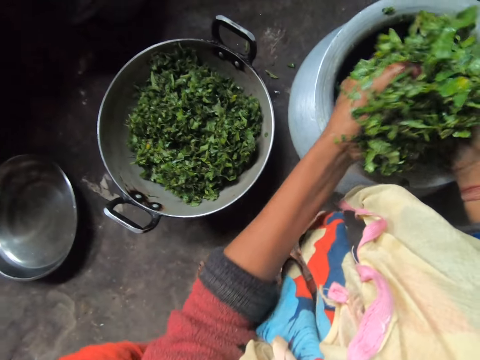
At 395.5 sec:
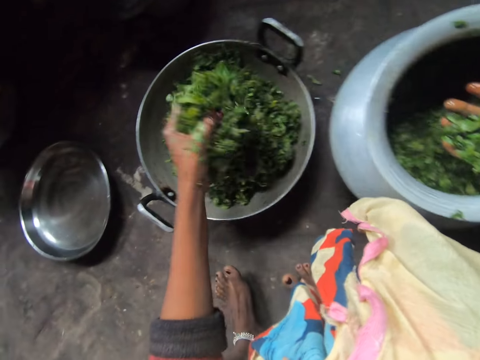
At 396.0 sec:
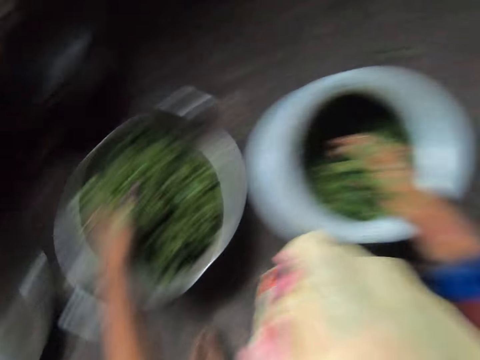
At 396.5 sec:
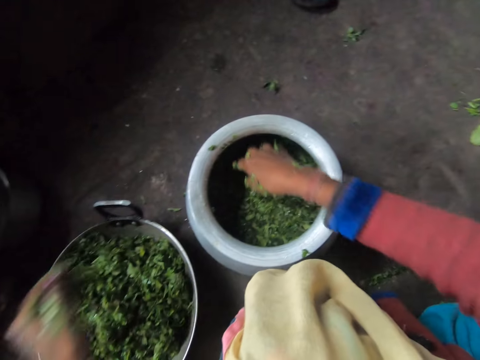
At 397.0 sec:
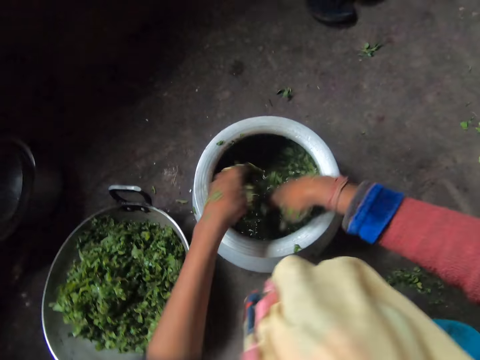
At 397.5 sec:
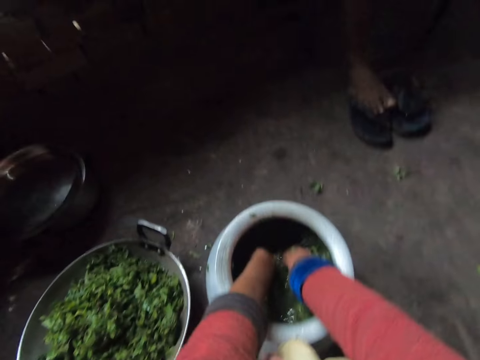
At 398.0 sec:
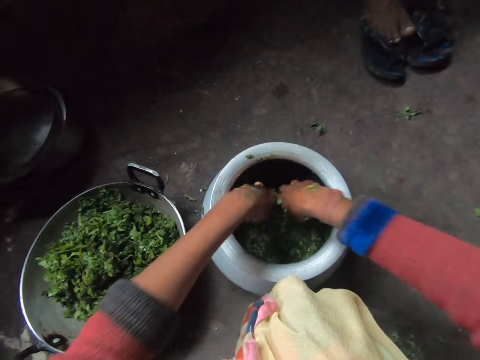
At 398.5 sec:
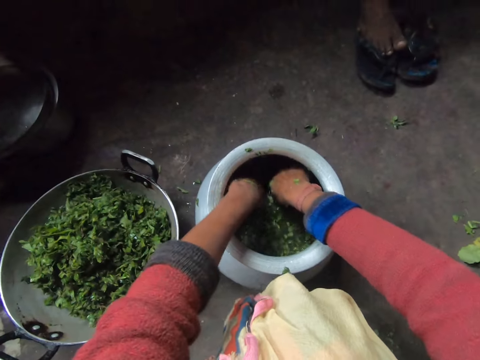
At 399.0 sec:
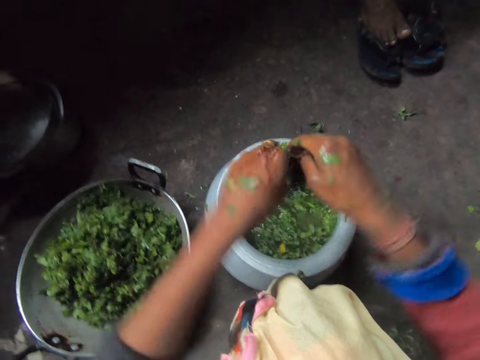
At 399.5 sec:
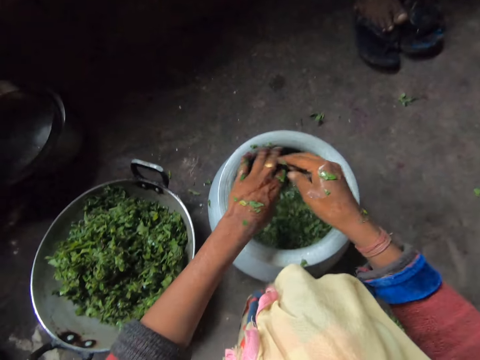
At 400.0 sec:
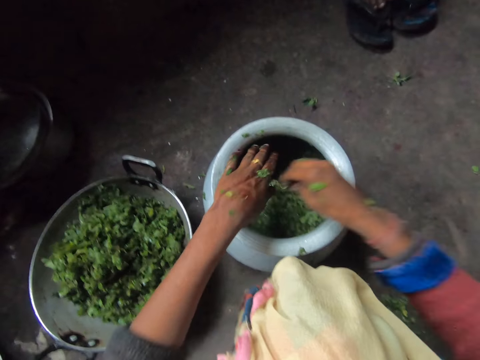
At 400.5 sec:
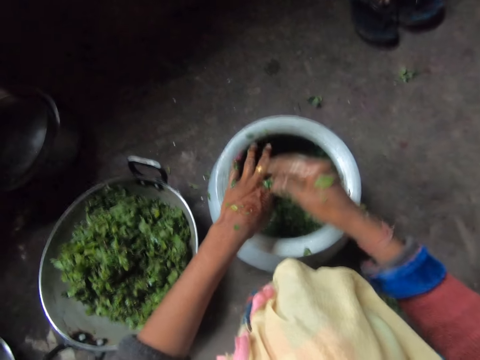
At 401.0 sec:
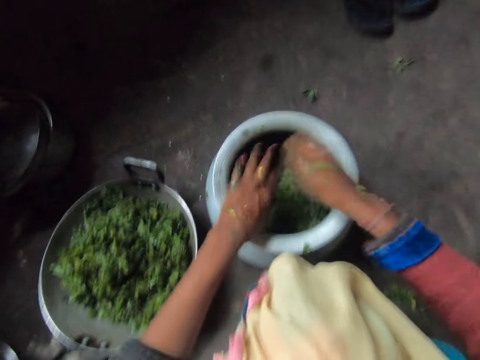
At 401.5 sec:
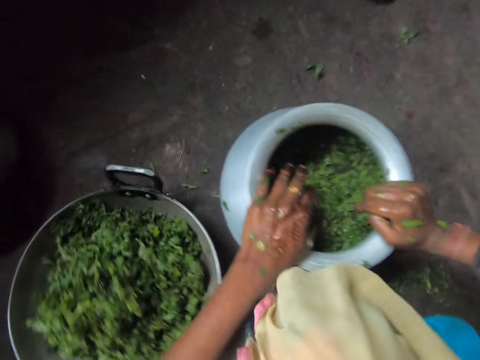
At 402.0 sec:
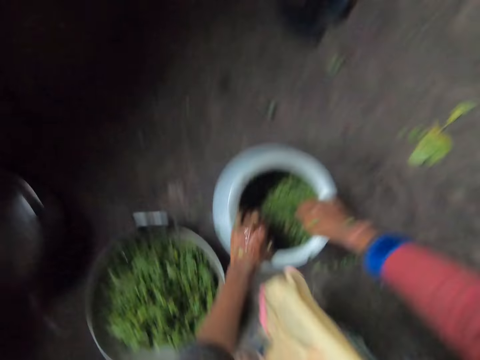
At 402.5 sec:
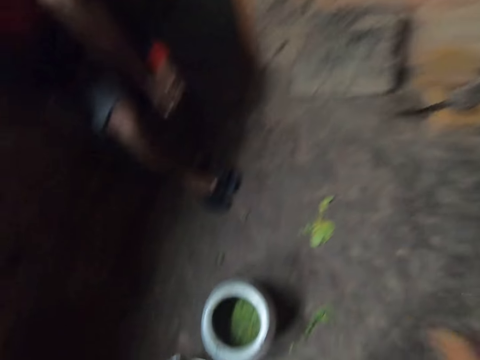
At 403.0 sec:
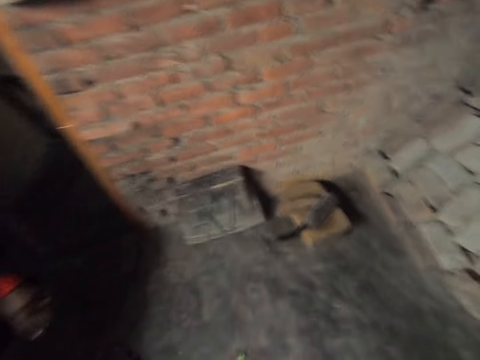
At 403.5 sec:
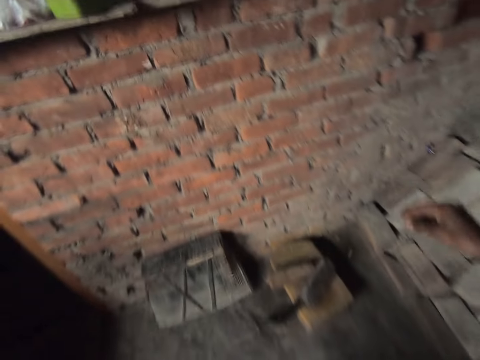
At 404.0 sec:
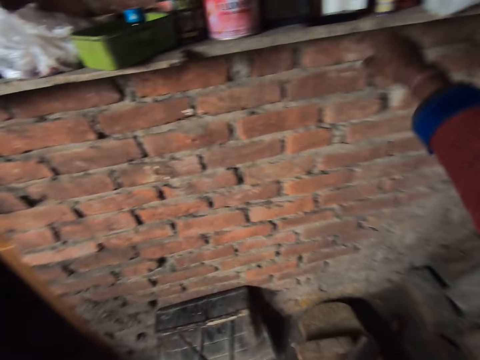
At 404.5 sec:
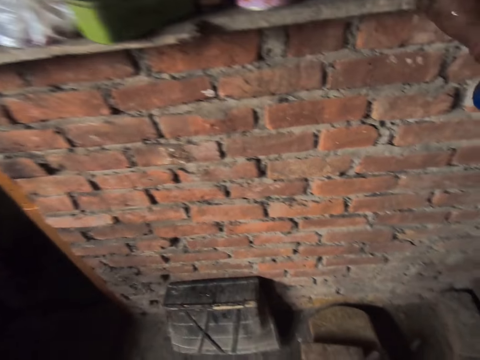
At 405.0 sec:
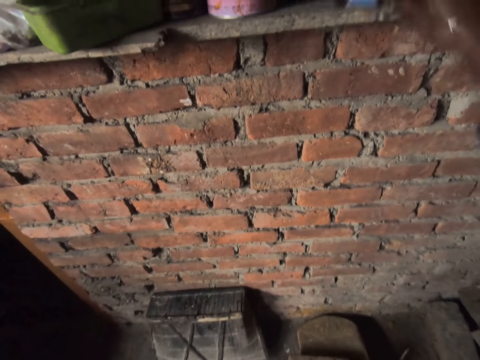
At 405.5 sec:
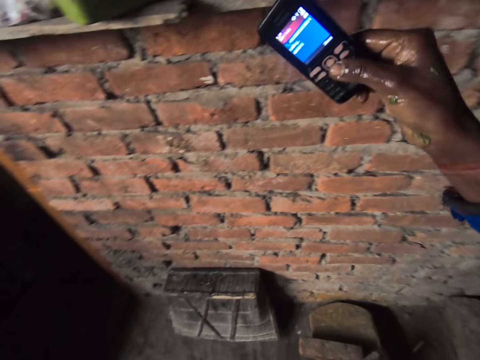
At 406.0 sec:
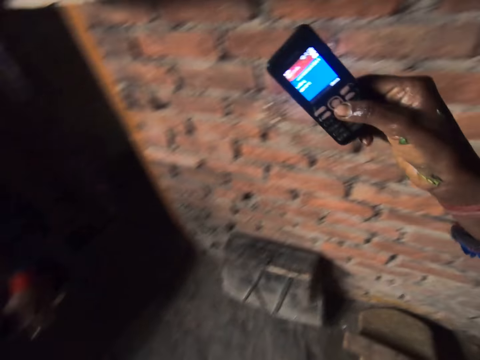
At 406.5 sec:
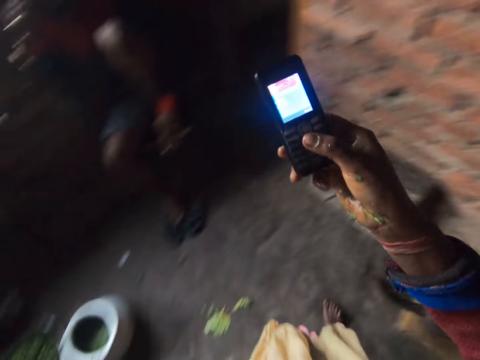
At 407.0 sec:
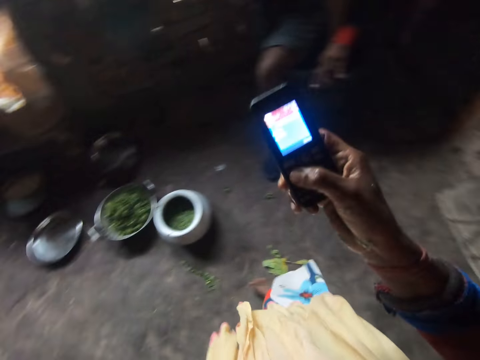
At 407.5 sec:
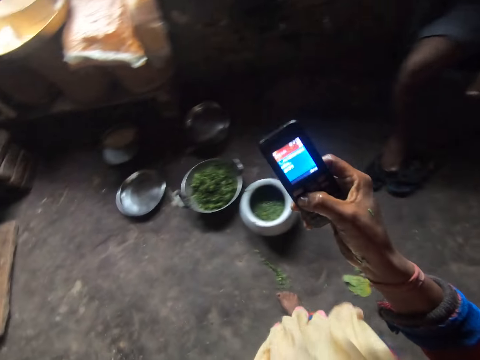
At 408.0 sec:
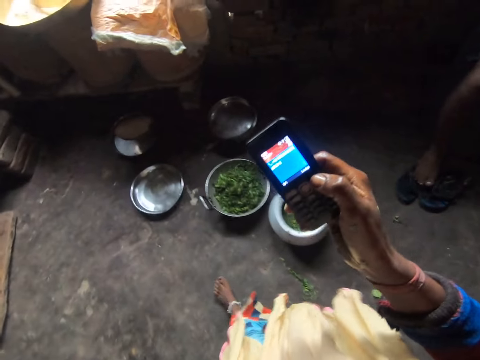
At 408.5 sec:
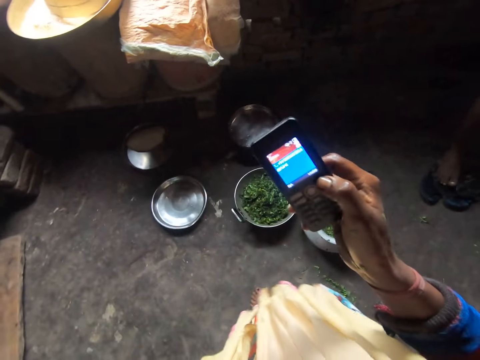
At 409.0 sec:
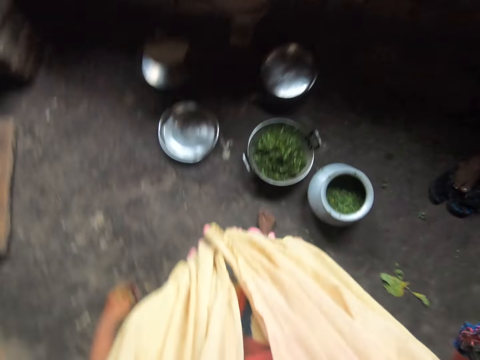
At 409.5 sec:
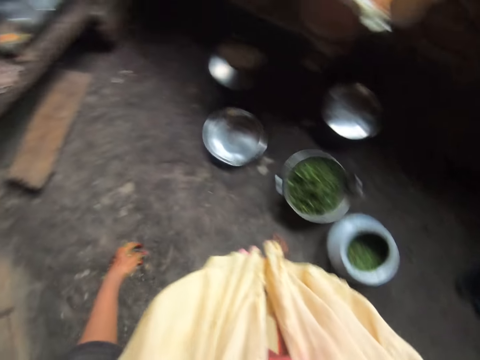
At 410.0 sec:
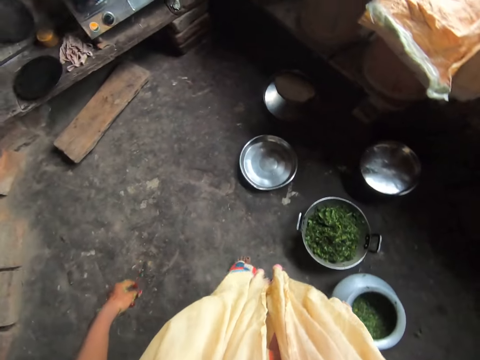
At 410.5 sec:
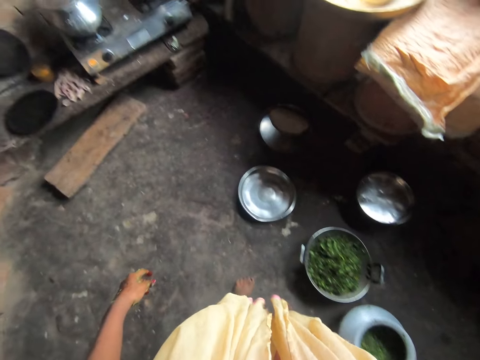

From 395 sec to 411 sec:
The camera wearer puts the kales or vegetables in the soup pot. She dips her hands in the cooking pot. A man sits in the kitchen. The camera wearer drips off water from her hands, shakes her hands and removes the vegetables from her hand. She stands from the floor and walks around the kitchen. She picks up a cellphone from the shelf and looks at the cellphone. The man sits in the kitchen. The camera wearer walks around the kitchen, presses the cellphone keys and puts the cellphone on her ear.

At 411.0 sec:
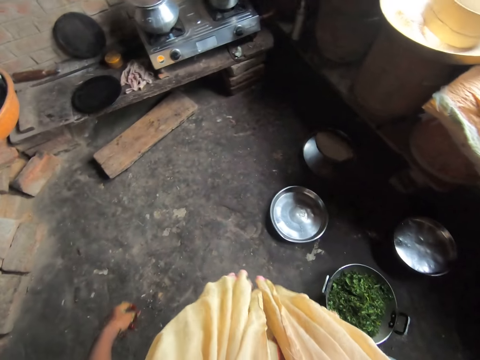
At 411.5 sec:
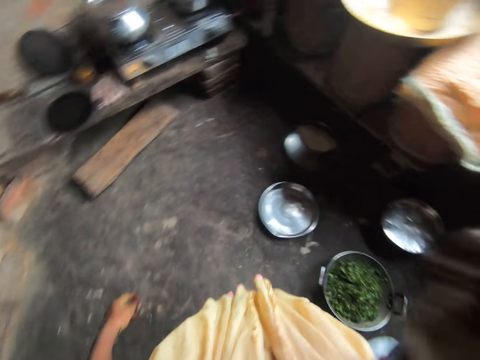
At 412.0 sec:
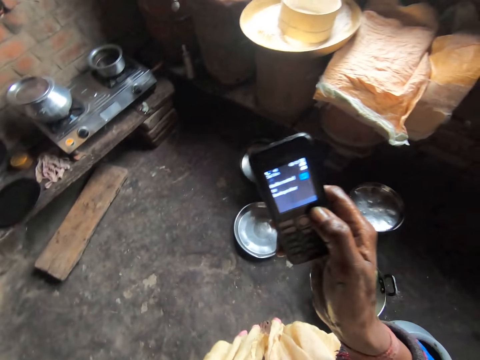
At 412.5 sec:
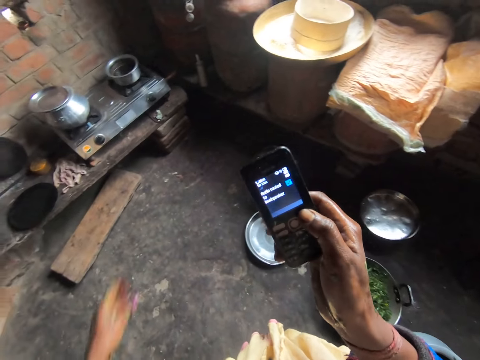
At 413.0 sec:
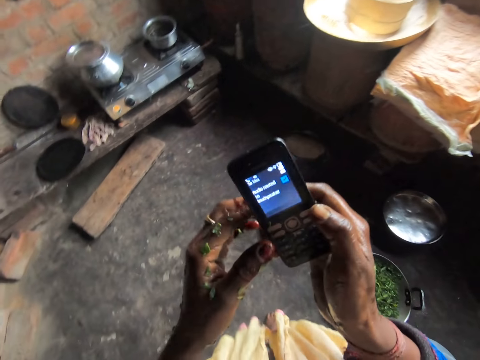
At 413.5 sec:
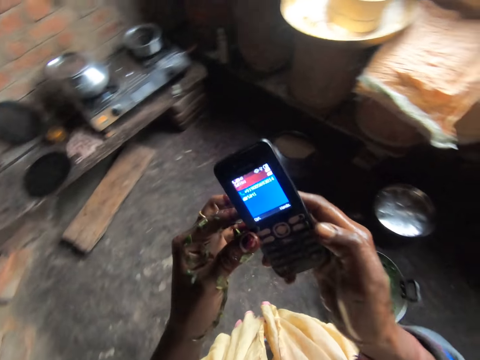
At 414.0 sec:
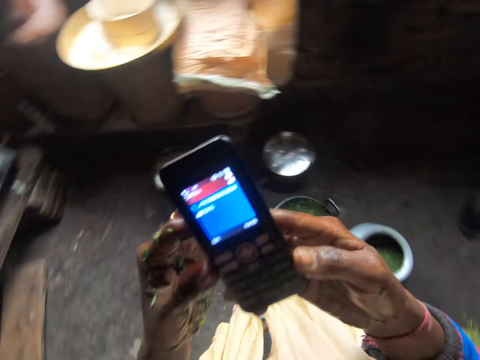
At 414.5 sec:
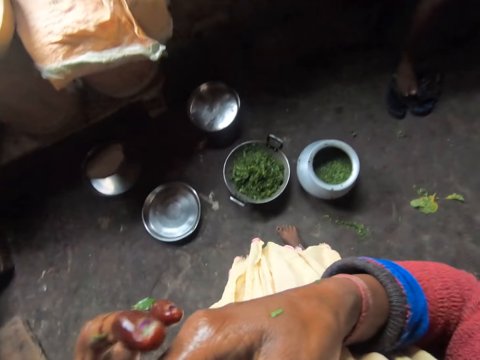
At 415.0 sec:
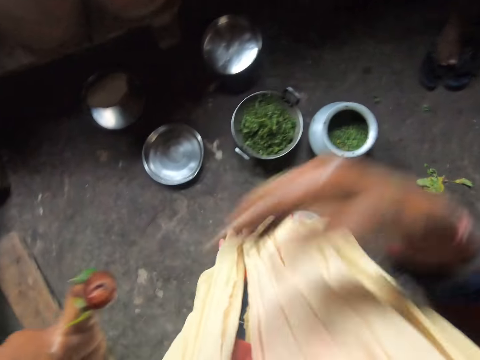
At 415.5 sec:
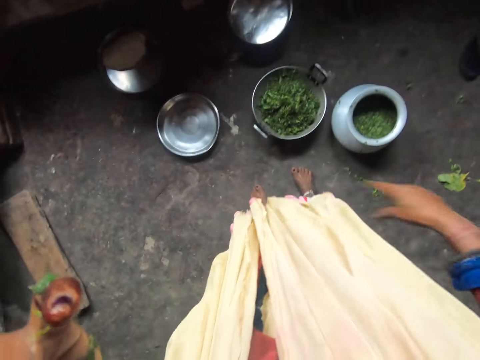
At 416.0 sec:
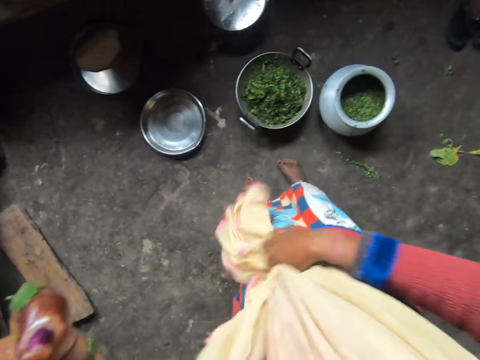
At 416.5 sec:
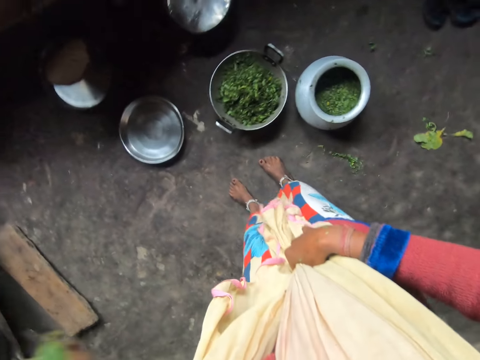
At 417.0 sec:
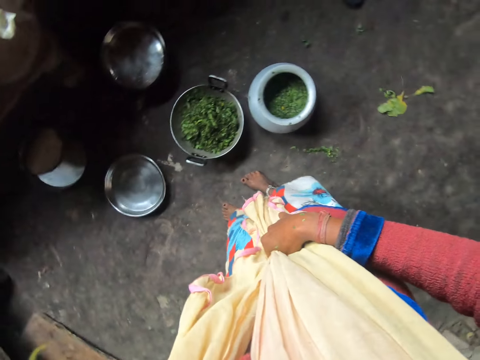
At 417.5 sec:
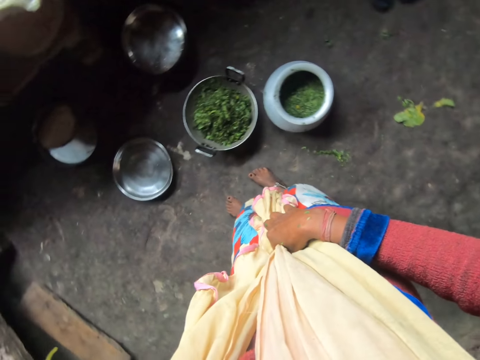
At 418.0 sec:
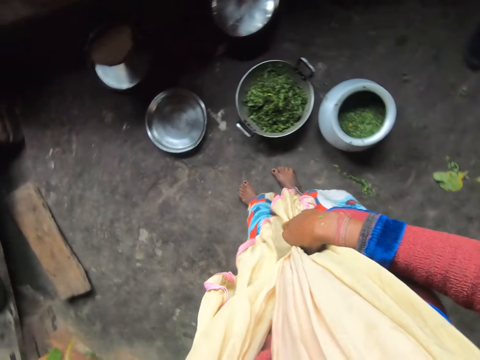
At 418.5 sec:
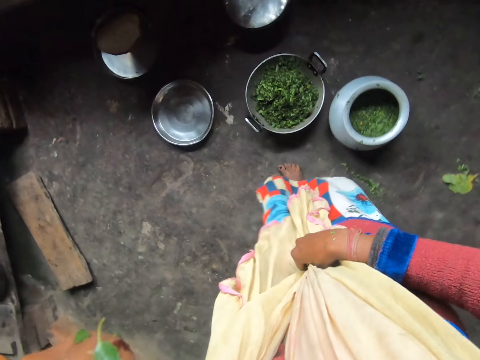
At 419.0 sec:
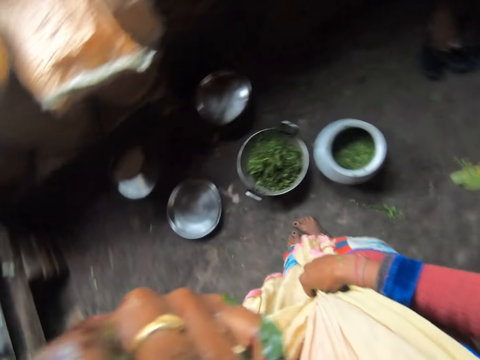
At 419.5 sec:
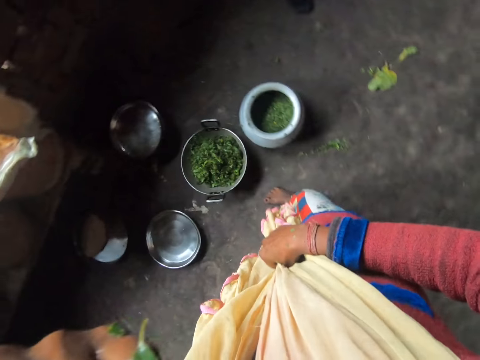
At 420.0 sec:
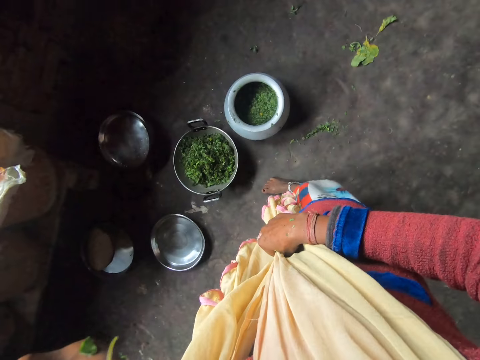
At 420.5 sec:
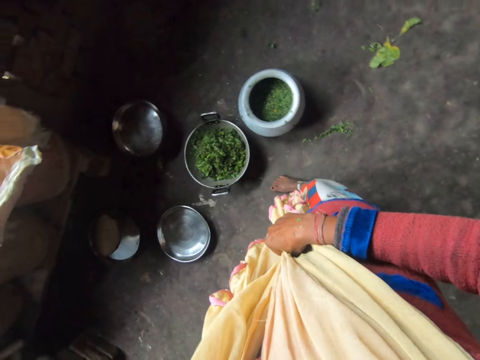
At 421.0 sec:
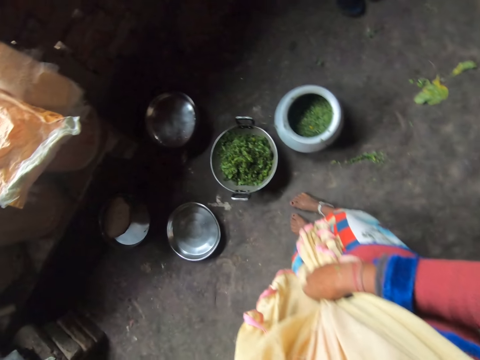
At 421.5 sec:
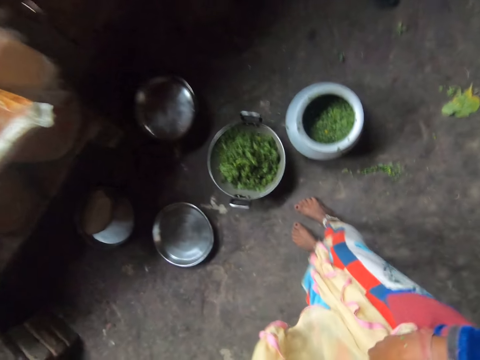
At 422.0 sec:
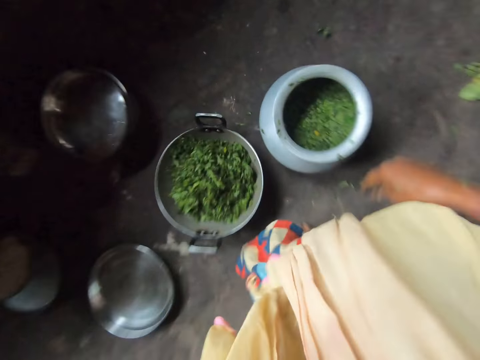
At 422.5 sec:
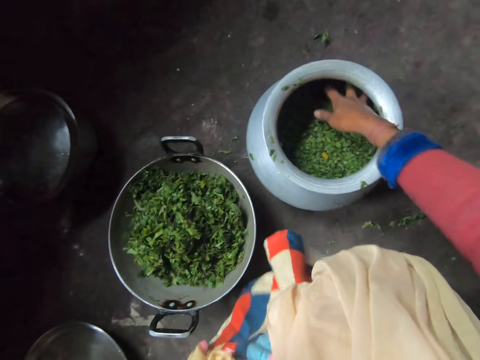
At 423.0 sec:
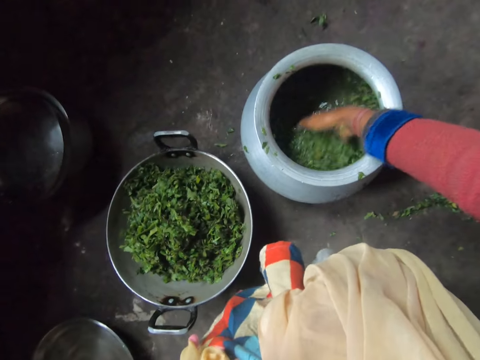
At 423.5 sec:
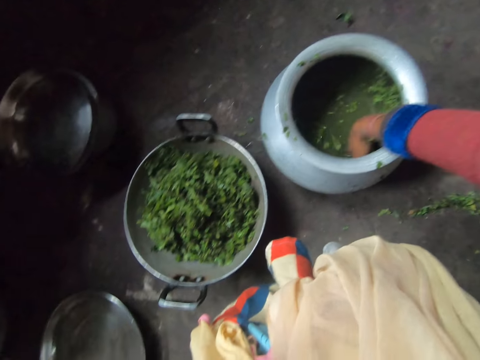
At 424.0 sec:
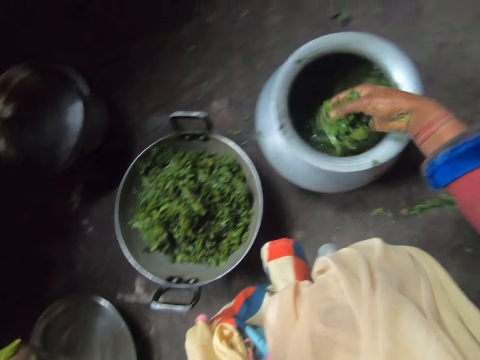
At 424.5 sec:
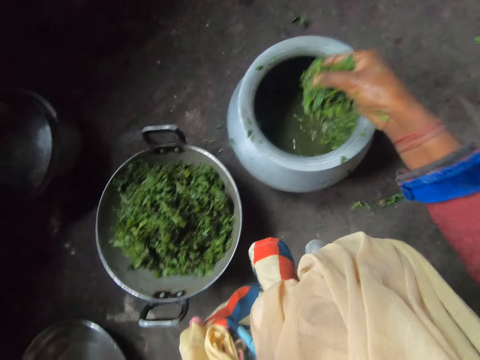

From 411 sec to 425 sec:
The camera wearer presses the cellphone key and puts the cellphone on her ear. A man sits in the kitchen. The camera wearer drips off water from her hand. She adjusts her cloth and holds her neck scarf. She squats in the kitchen, picks kales from the cooking pot and shakes her hand.
